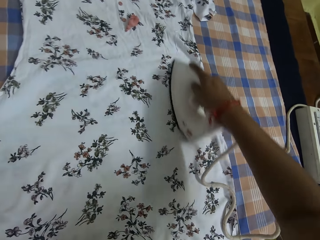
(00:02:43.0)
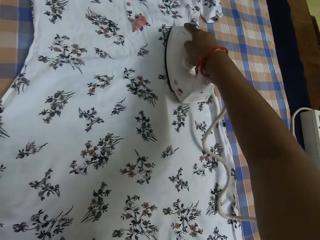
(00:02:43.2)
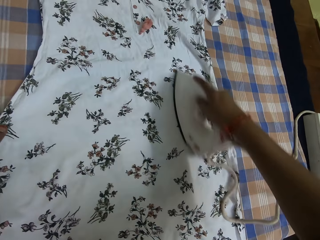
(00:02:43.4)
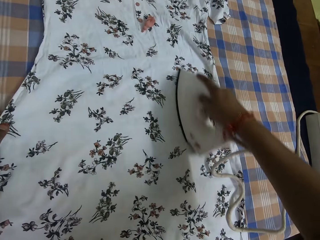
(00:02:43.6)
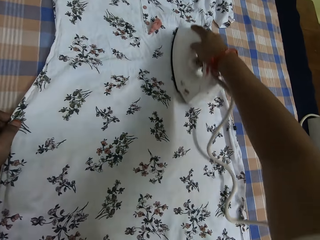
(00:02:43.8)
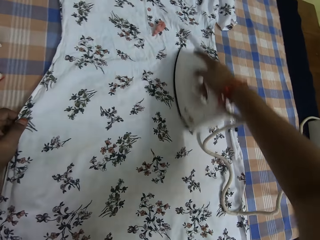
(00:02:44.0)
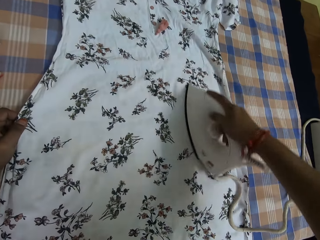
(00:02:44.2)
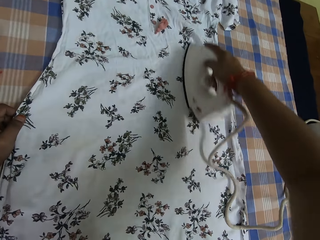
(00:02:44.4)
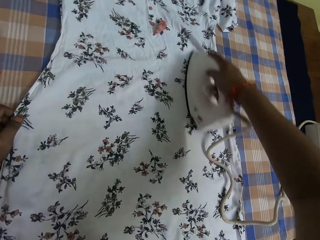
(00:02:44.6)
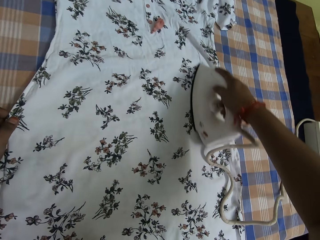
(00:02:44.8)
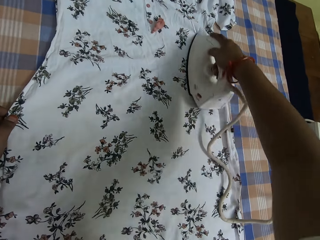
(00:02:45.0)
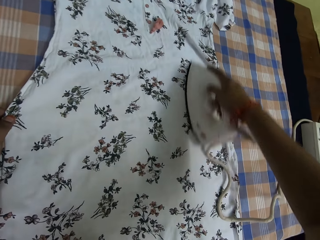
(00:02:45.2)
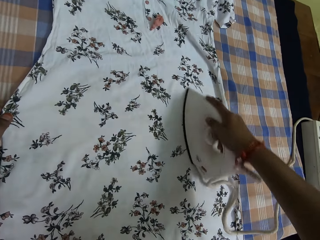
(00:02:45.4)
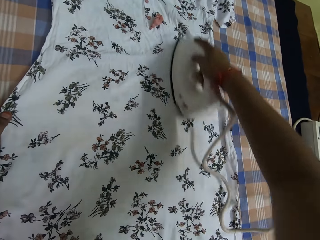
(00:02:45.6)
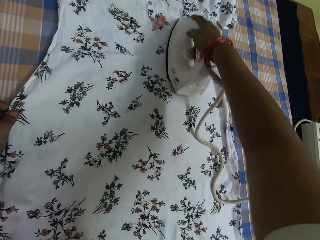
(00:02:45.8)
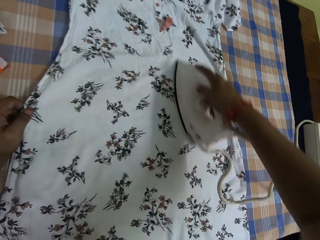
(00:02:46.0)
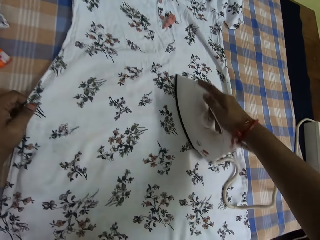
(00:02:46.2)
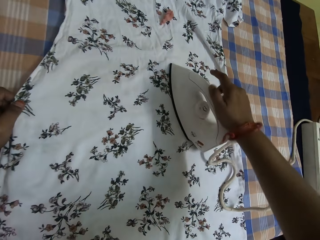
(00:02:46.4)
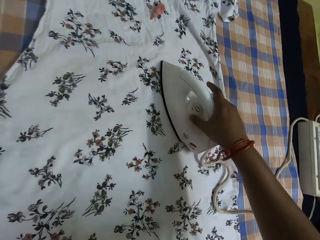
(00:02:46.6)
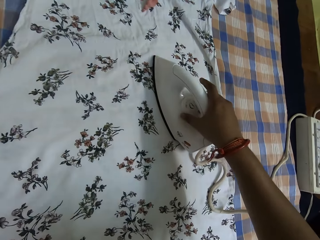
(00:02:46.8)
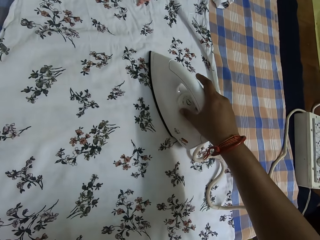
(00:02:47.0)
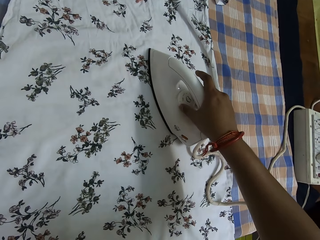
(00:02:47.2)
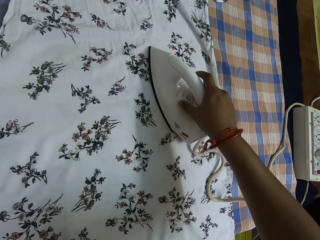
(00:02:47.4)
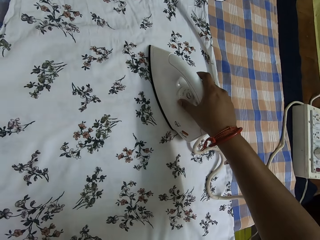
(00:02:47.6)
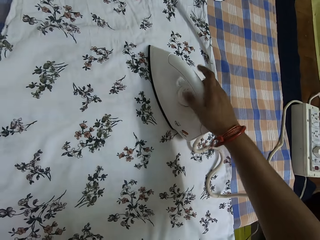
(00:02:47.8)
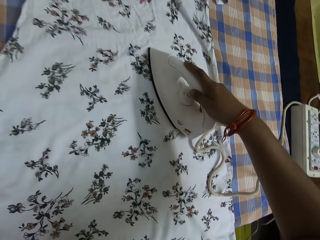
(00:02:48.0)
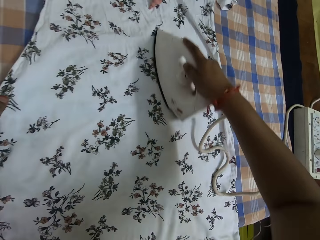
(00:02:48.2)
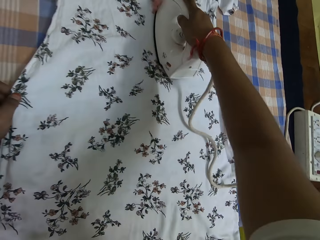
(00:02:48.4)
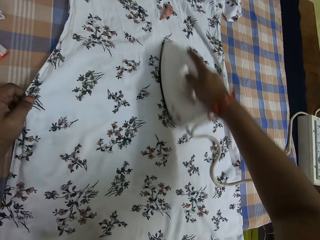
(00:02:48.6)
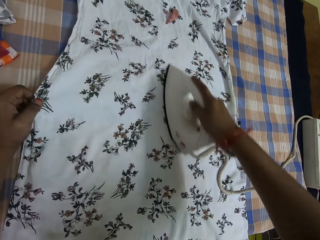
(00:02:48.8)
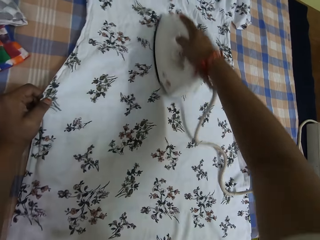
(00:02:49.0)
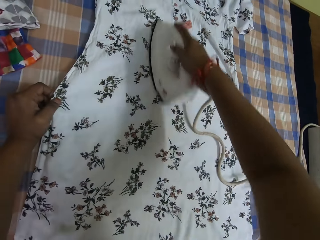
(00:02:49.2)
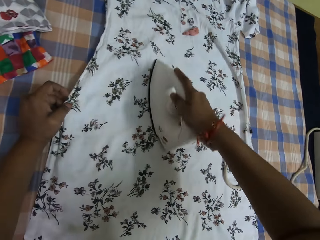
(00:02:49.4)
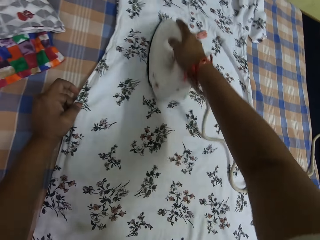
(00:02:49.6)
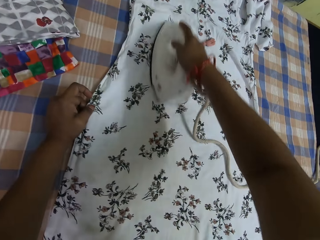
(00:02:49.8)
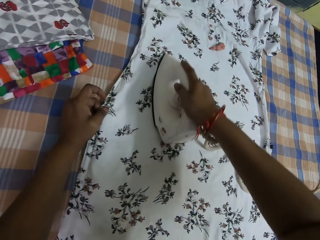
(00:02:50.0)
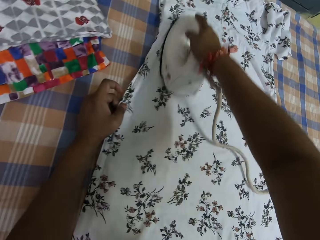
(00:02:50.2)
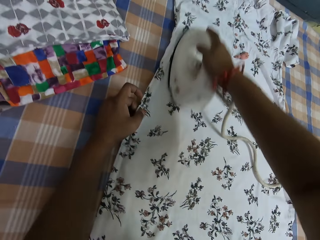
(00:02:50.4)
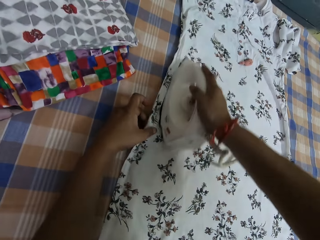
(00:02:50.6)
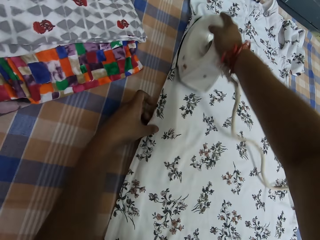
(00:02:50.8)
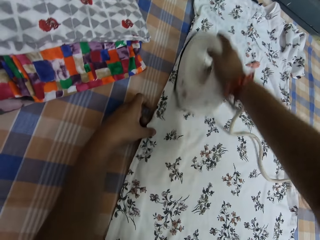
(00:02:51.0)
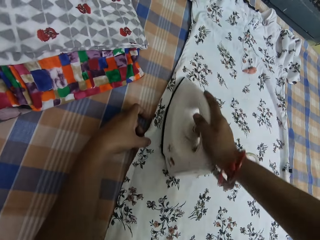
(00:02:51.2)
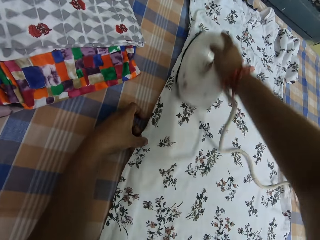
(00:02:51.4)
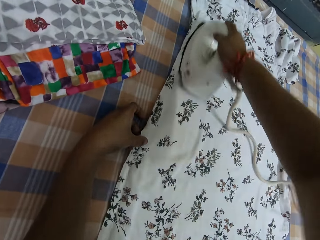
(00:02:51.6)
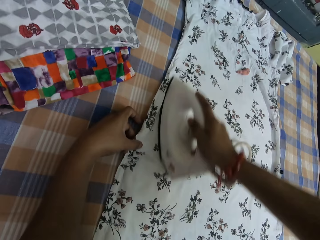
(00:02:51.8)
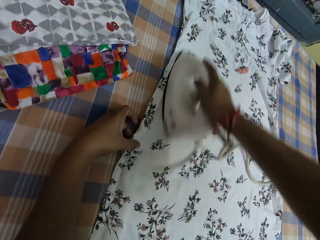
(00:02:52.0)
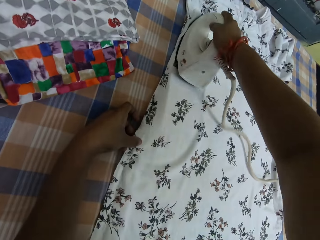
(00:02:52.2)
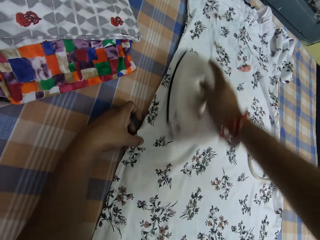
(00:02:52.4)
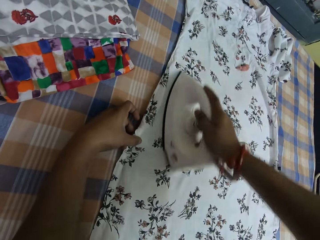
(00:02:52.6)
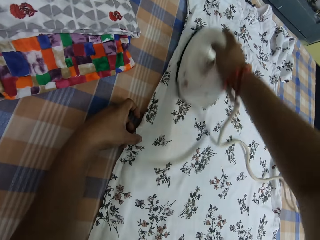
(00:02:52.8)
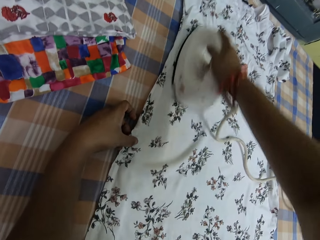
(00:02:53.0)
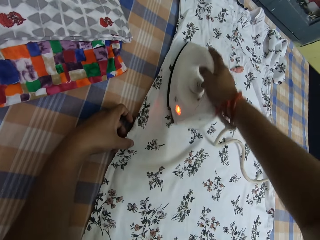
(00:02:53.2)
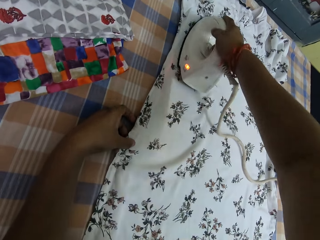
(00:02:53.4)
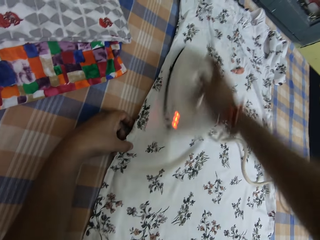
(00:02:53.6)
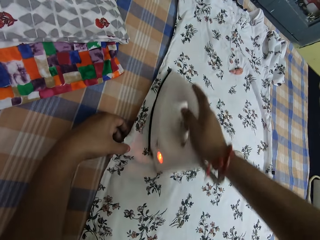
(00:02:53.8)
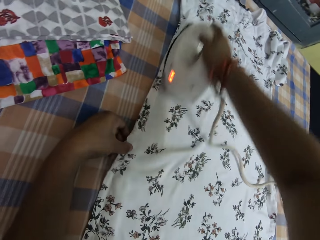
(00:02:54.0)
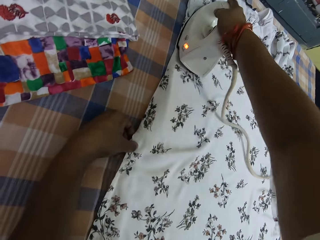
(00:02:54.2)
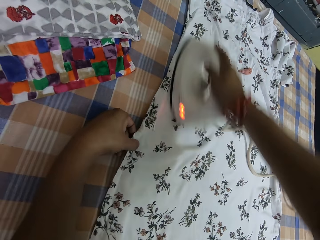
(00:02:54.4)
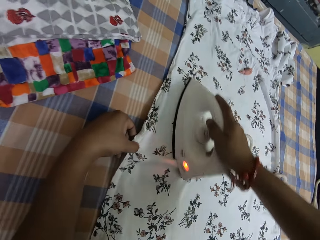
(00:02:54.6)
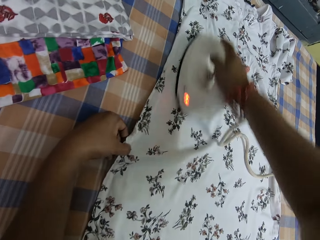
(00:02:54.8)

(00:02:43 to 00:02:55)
The camera wearer adjusts the iron knob with her right hand. She irons the dress with the iron.

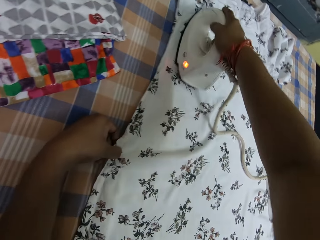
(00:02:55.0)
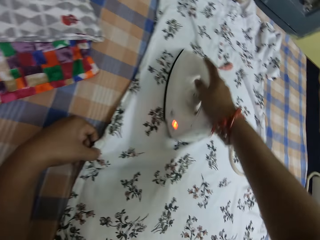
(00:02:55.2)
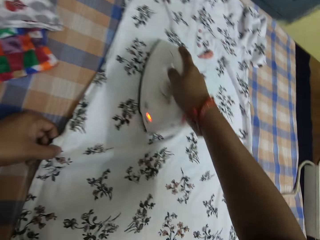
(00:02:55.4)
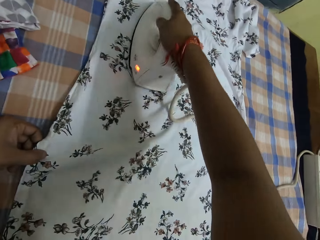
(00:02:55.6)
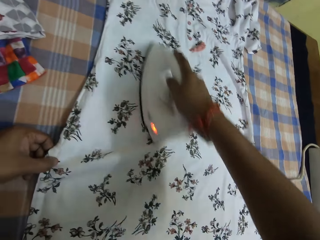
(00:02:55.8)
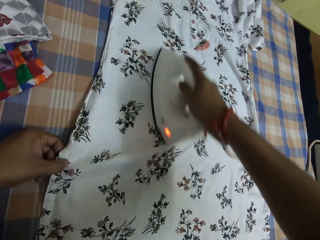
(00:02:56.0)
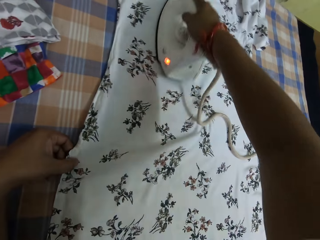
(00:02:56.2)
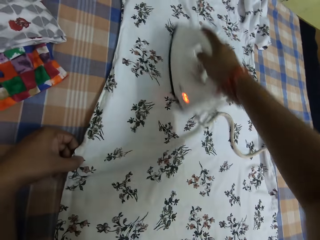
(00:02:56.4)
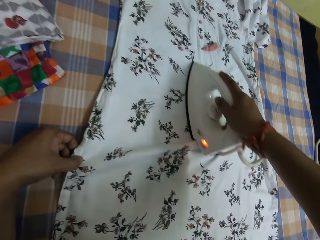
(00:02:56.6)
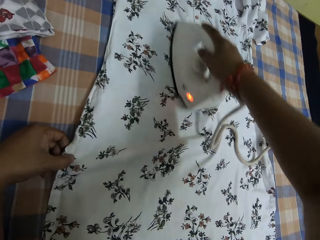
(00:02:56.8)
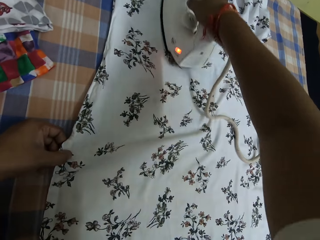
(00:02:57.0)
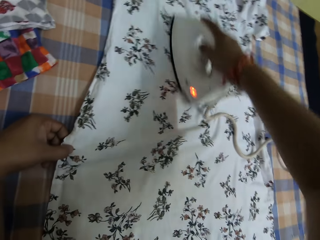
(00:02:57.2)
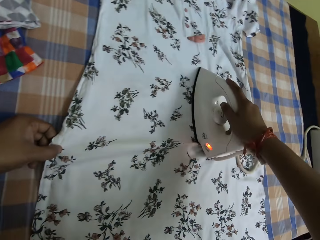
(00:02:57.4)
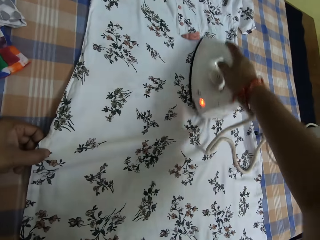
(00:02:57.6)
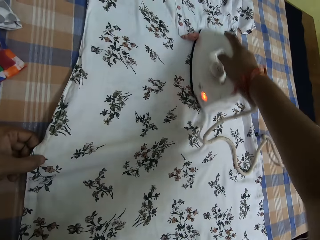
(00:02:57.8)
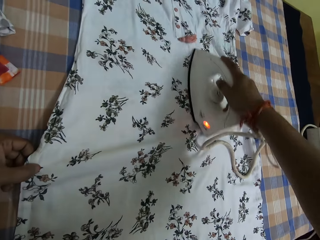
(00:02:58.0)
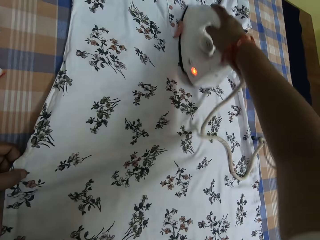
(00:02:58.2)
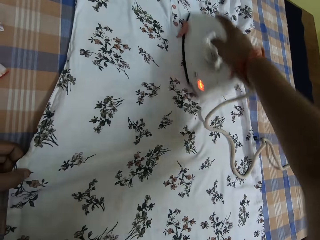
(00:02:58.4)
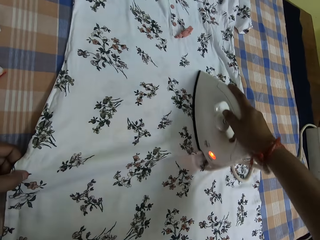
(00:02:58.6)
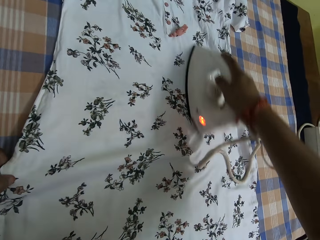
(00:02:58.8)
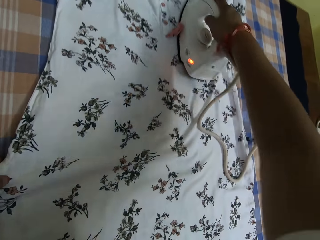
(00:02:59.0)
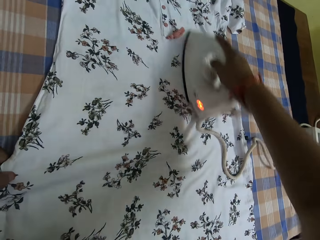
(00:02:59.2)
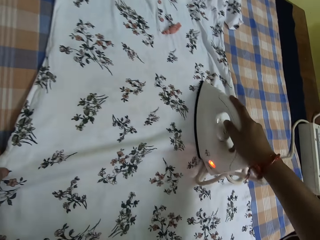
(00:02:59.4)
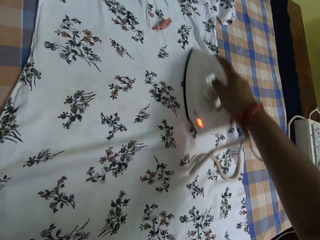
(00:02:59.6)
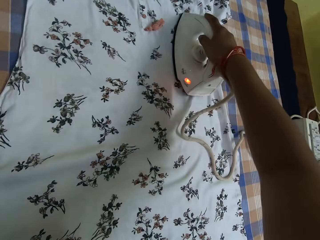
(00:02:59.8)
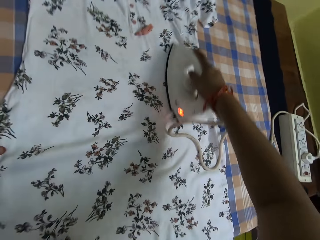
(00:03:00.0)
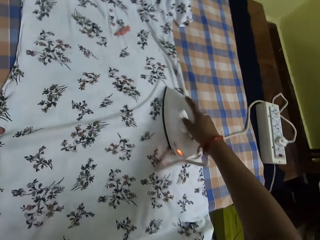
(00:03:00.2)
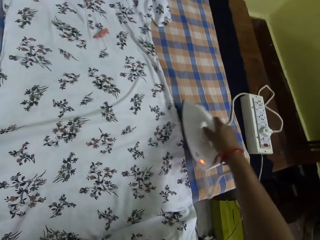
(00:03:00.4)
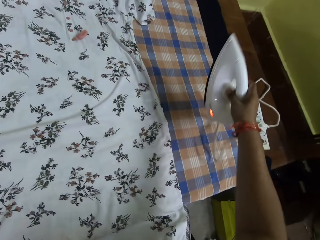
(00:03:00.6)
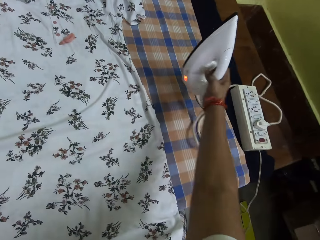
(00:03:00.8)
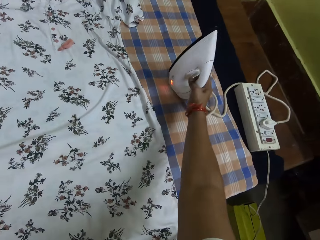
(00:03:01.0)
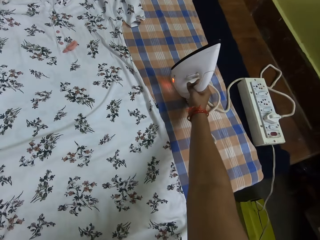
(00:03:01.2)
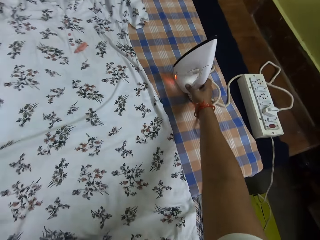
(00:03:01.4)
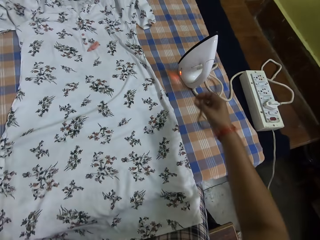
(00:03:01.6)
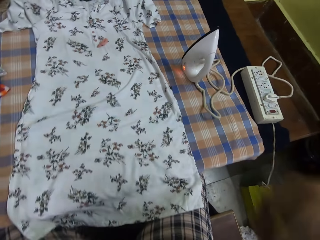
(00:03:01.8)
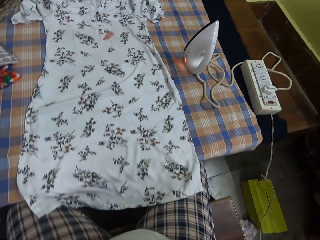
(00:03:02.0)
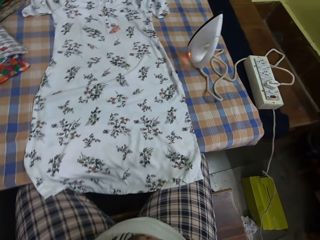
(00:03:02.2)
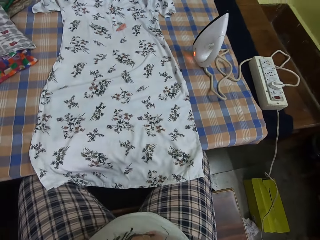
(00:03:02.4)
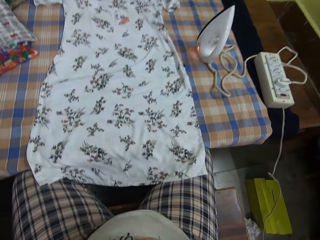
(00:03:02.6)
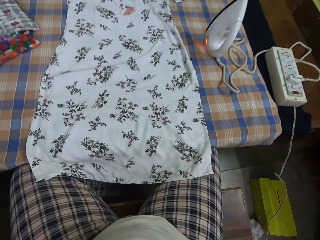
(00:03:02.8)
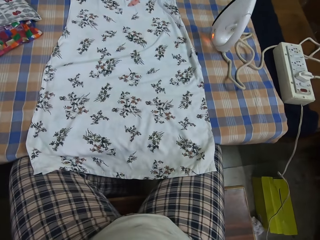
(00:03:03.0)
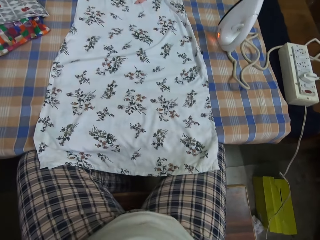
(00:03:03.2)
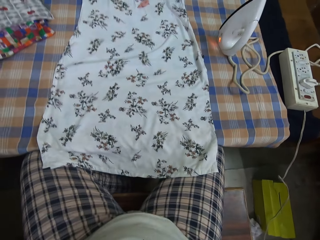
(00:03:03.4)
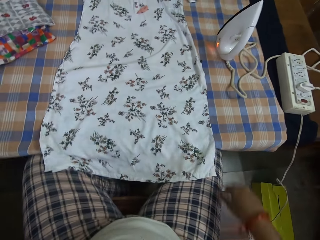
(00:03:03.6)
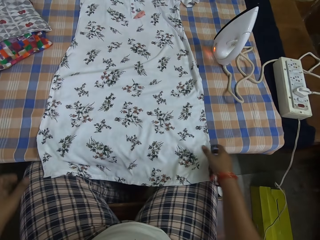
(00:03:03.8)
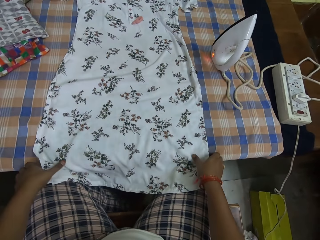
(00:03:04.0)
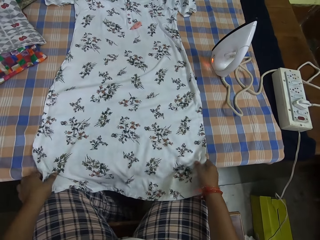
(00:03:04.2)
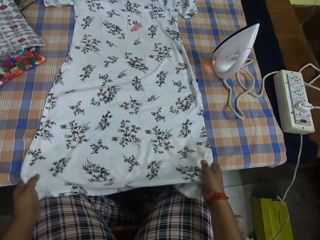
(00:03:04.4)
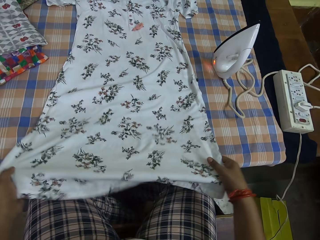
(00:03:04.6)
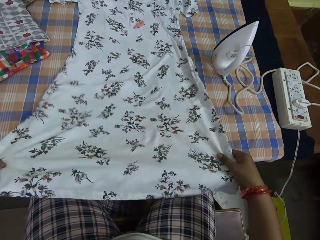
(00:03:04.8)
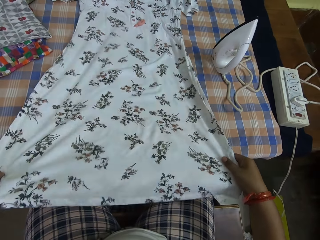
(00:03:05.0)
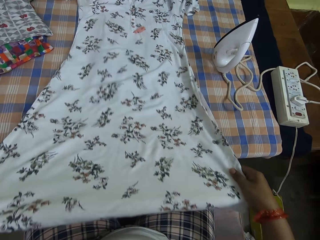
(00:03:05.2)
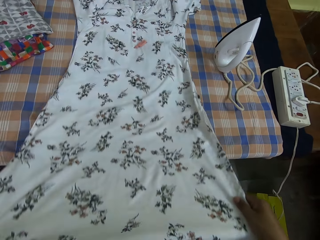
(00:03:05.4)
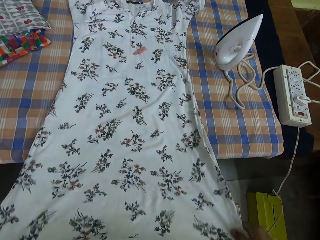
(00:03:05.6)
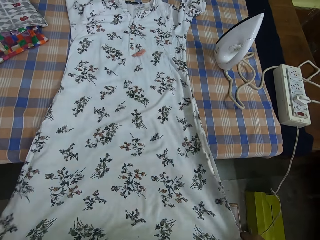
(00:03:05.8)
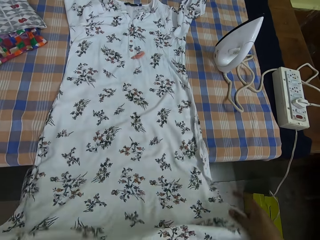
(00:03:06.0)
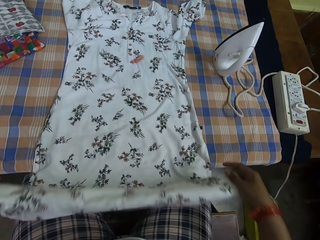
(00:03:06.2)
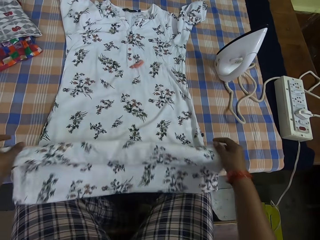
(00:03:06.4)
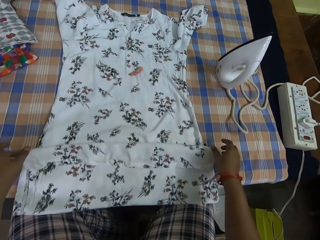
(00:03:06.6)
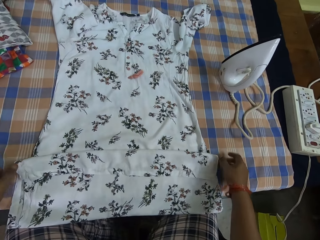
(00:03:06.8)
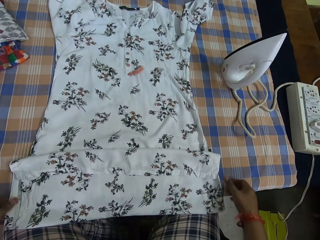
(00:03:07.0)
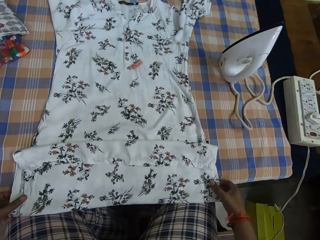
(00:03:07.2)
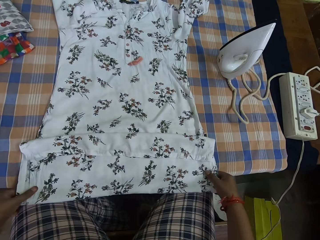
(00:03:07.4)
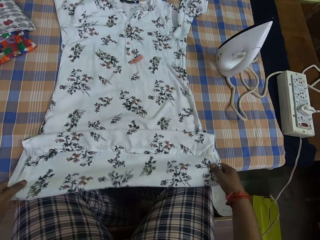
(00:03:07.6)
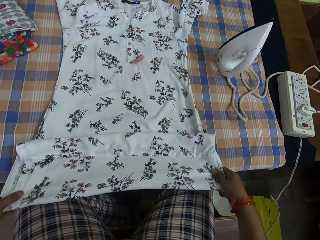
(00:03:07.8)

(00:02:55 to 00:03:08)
The camera wearer places the iron on the iron table. They pull the cloth. They pull the cloth again. They adjust the cloth with both hands. They fold the cloth. They pull the cloth.
